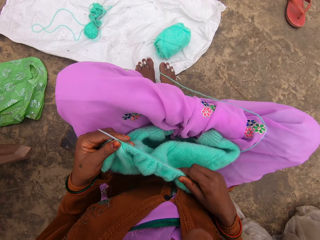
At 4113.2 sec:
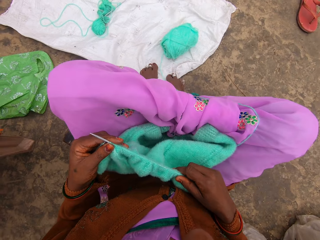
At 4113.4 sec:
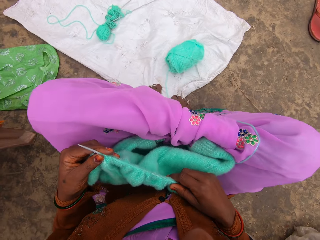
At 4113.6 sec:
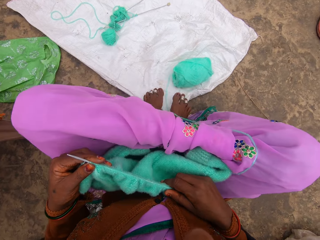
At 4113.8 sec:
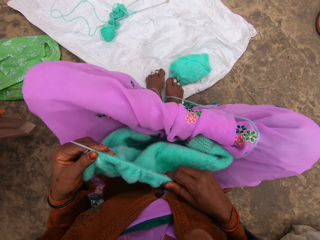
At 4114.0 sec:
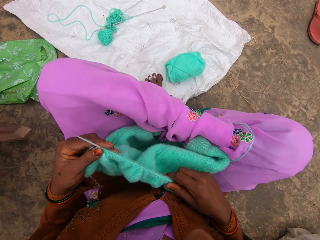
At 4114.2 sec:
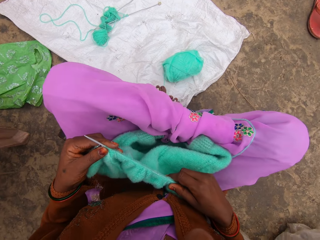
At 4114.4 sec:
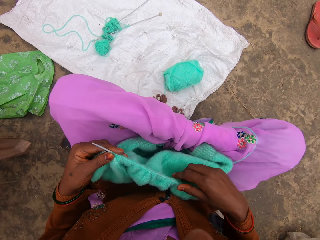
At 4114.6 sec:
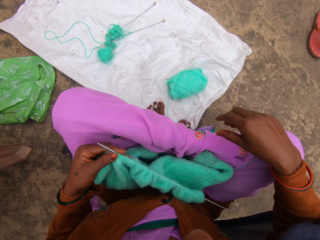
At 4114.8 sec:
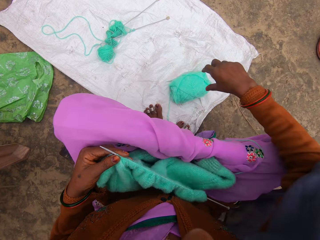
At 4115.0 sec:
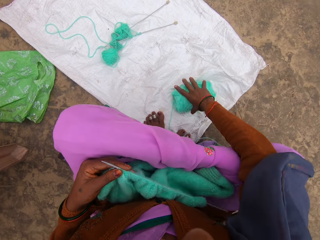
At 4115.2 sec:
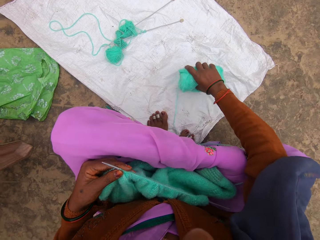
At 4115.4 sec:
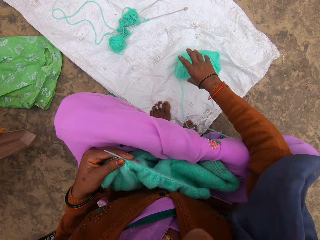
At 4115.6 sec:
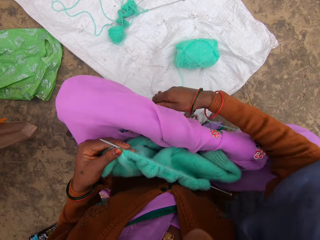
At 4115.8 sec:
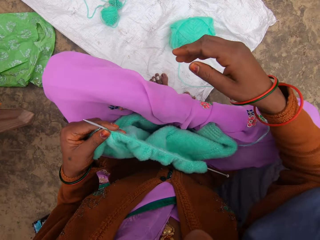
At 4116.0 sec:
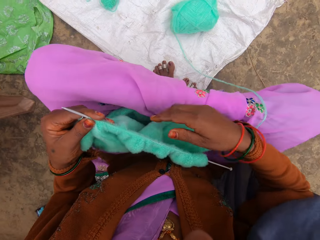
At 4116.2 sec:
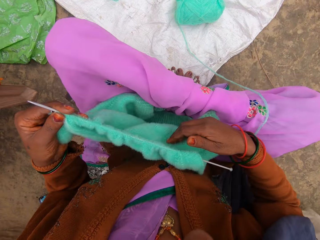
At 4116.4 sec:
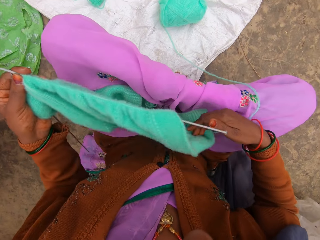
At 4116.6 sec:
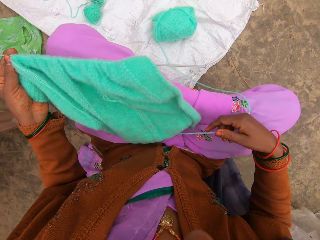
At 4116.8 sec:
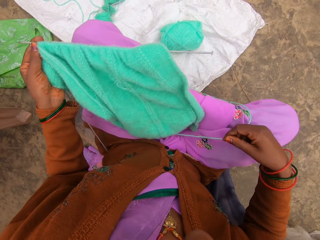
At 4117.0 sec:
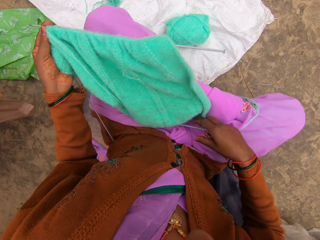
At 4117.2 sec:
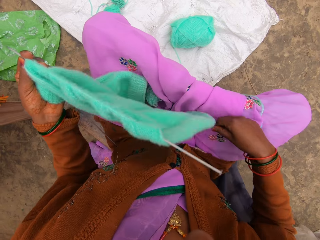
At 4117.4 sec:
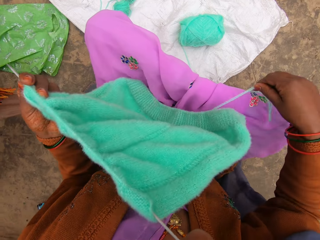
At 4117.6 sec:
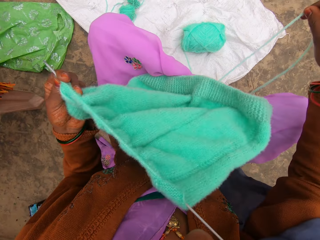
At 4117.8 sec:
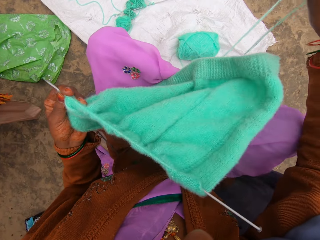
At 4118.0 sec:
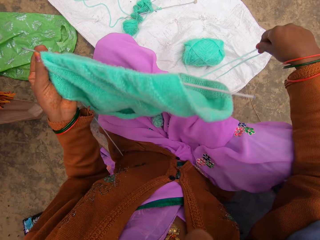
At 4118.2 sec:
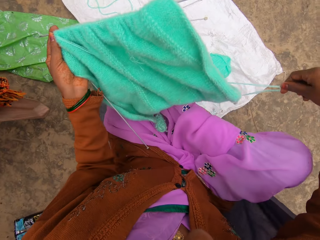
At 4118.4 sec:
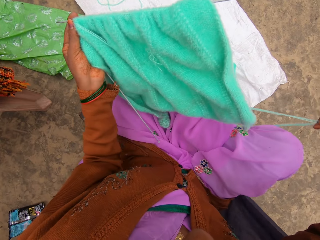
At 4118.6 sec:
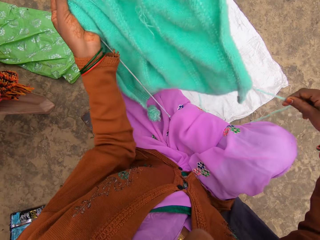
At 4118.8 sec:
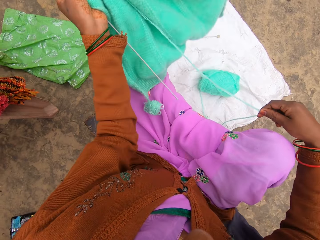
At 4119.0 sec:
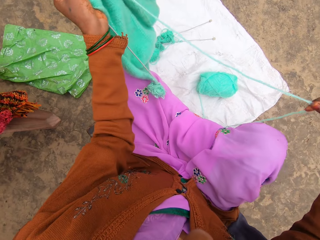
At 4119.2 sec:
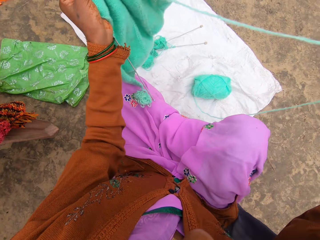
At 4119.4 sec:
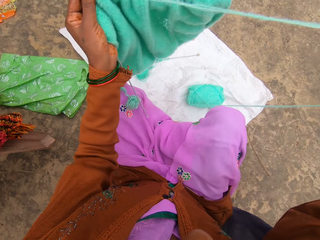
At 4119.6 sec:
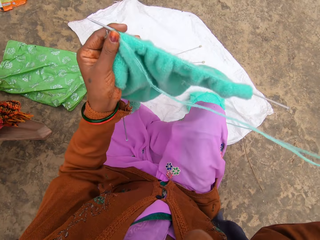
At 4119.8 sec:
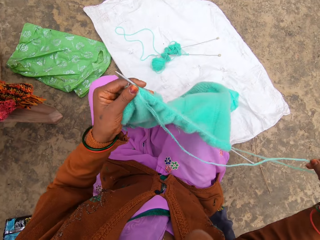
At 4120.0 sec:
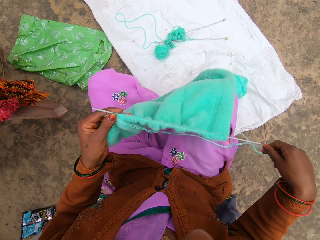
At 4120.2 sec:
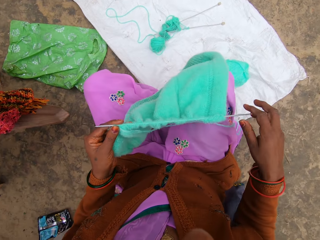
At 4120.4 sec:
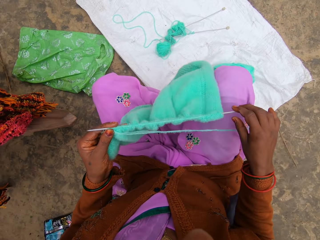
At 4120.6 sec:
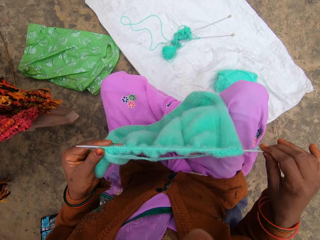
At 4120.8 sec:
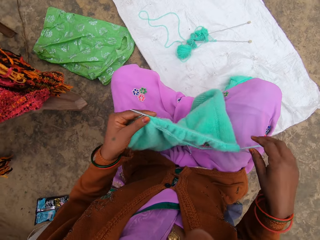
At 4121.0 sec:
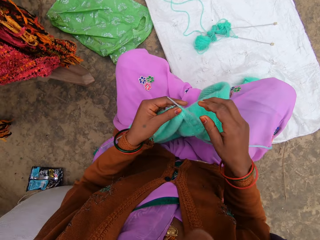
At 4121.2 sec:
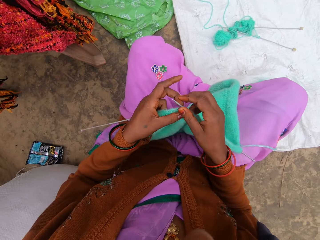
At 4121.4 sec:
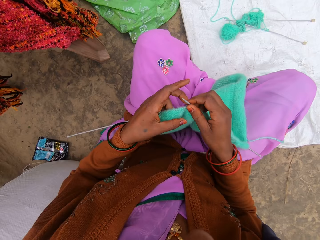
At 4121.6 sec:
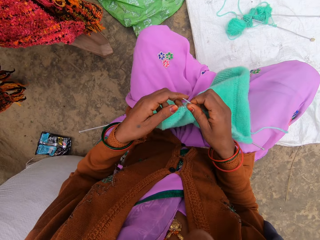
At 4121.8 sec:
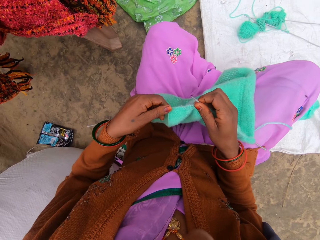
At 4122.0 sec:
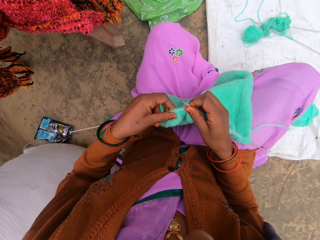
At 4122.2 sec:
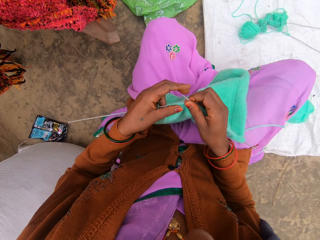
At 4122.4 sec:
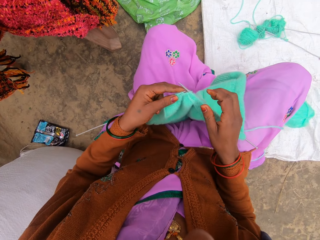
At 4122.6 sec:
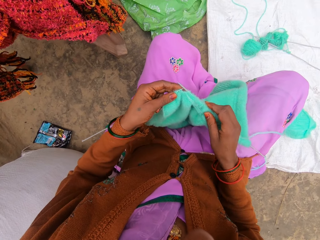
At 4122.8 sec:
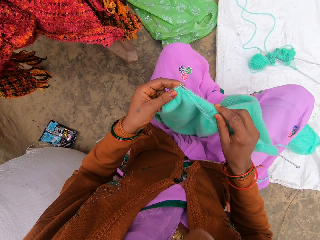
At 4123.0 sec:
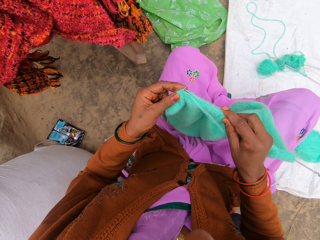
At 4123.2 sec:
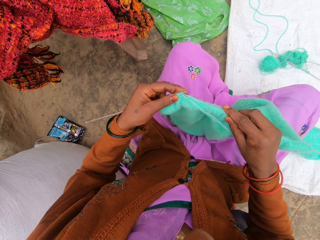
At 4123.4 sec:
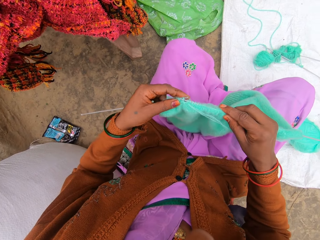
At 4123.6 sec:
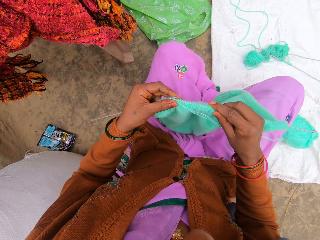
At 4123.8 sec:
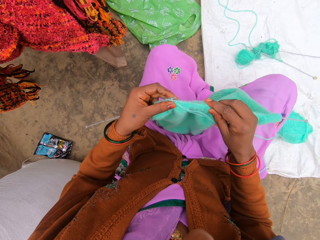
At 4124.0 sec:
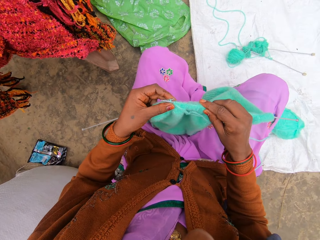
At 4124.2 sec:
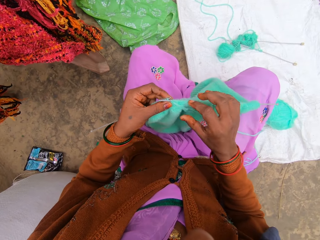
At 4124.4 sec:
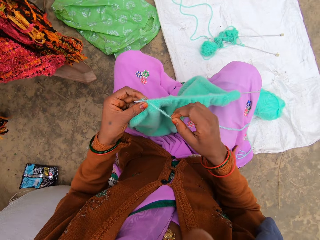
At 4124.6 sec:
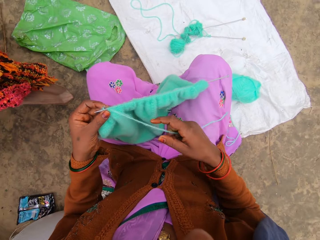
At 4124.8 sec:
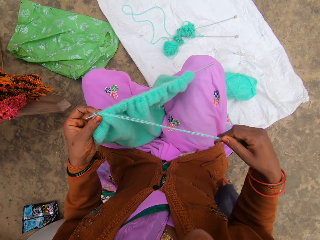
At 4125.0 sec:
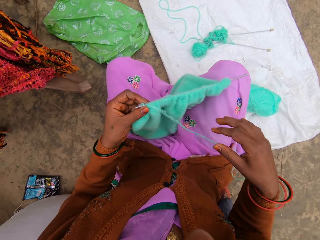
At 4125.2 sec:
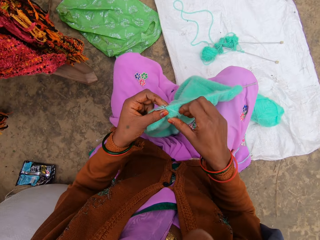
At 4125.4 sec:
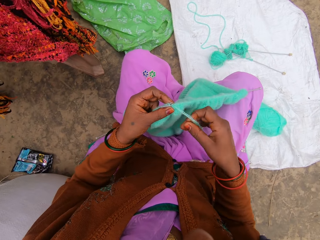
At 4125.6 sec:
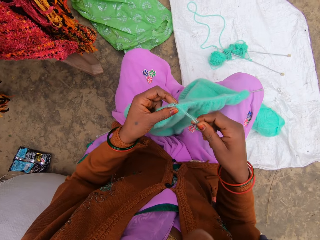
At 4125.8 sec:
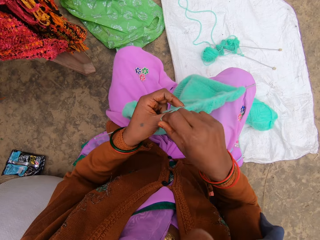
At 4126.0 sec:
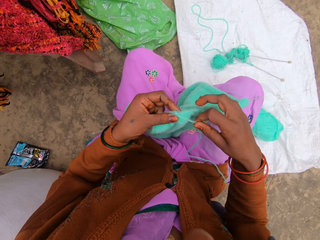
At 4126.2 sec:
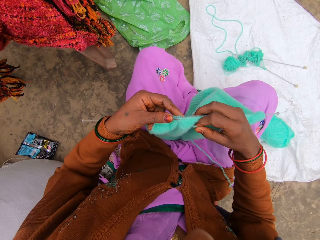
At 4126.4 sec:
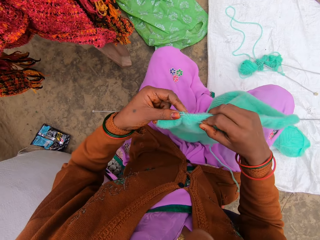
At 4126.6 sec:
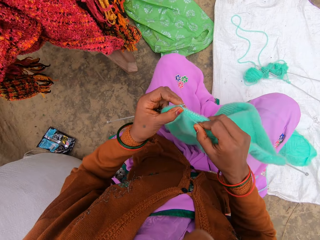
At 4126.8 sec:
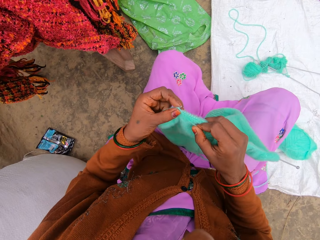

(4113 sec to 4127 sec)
The camera wearer moves the thread ball. They move the sack with legs. They stretch the thread.

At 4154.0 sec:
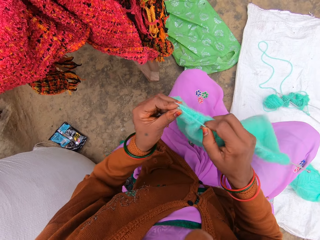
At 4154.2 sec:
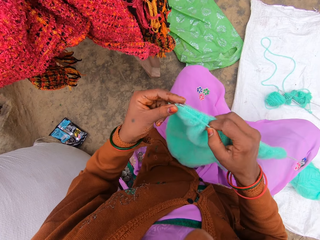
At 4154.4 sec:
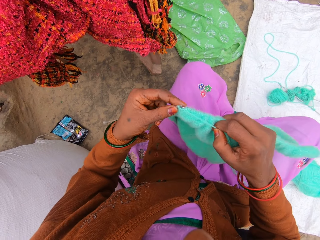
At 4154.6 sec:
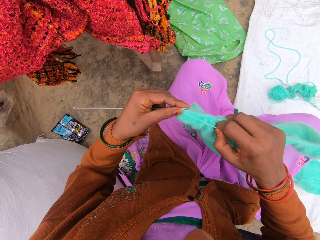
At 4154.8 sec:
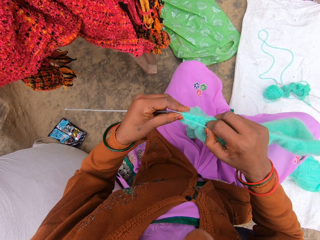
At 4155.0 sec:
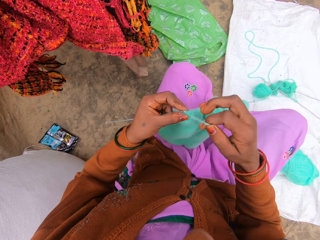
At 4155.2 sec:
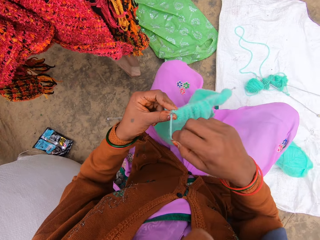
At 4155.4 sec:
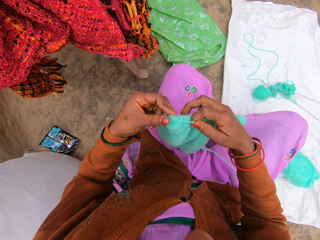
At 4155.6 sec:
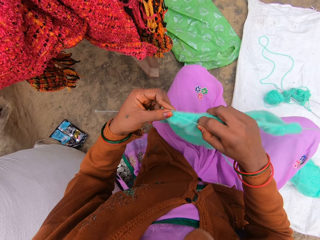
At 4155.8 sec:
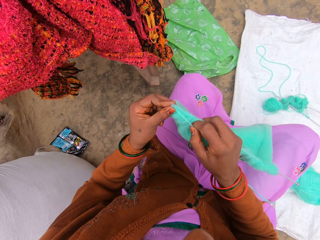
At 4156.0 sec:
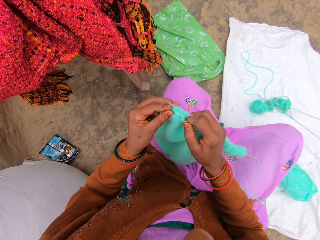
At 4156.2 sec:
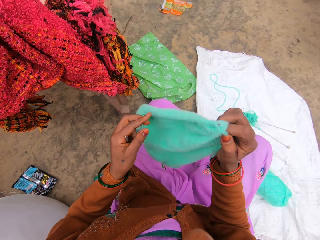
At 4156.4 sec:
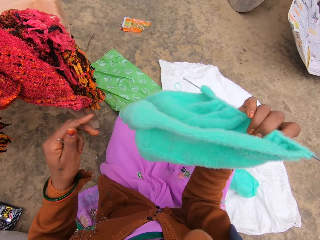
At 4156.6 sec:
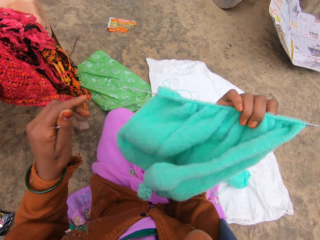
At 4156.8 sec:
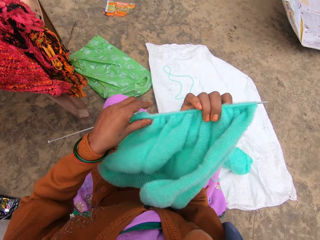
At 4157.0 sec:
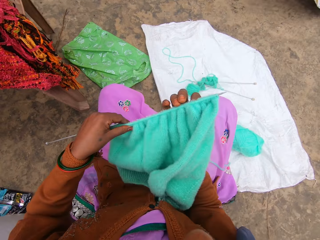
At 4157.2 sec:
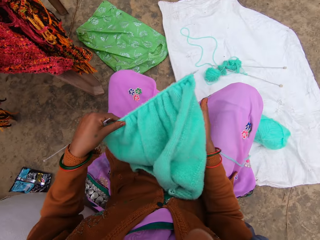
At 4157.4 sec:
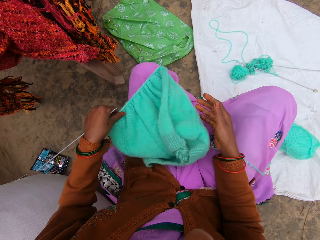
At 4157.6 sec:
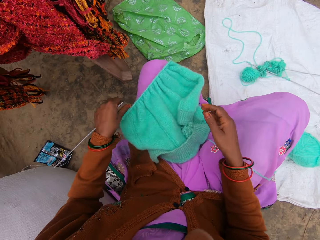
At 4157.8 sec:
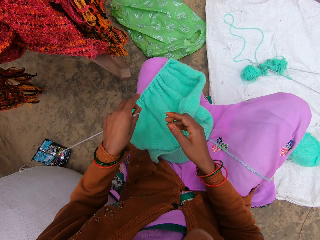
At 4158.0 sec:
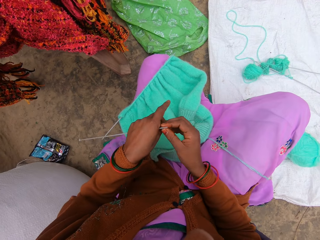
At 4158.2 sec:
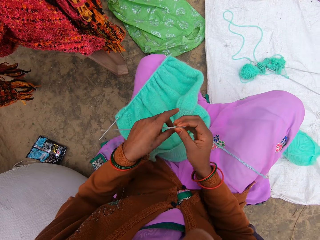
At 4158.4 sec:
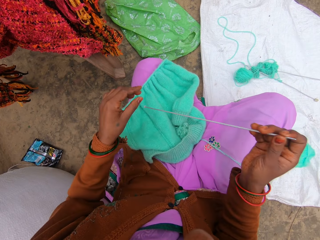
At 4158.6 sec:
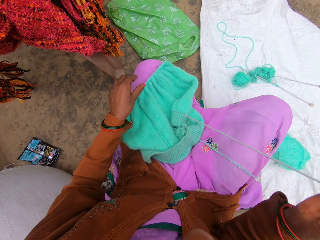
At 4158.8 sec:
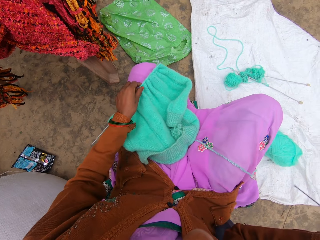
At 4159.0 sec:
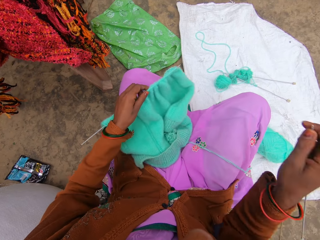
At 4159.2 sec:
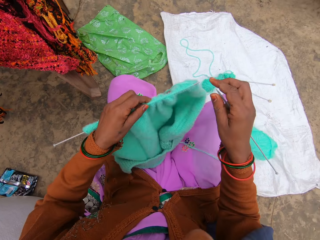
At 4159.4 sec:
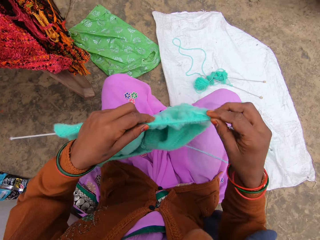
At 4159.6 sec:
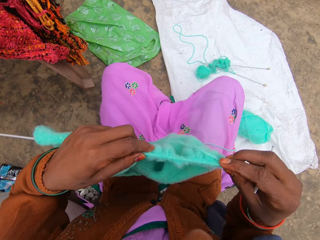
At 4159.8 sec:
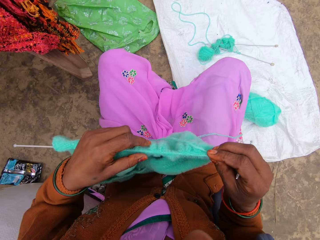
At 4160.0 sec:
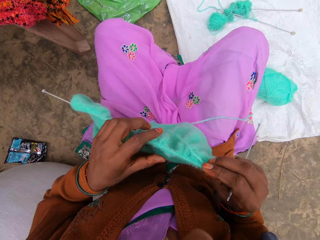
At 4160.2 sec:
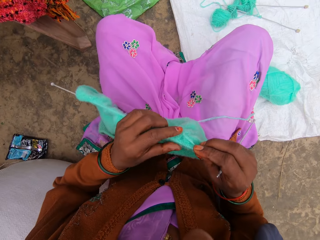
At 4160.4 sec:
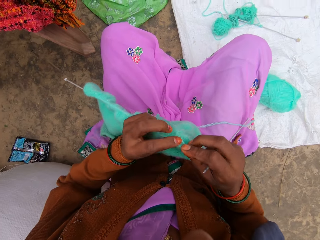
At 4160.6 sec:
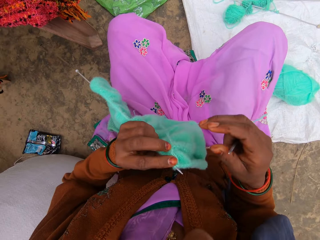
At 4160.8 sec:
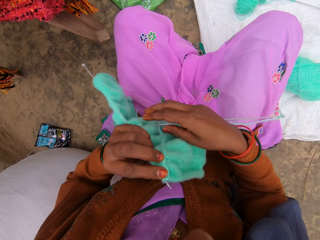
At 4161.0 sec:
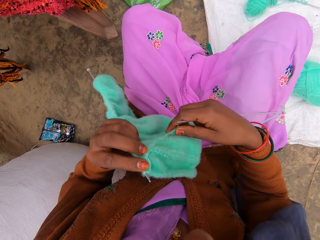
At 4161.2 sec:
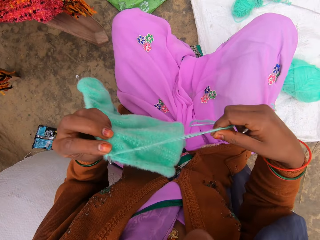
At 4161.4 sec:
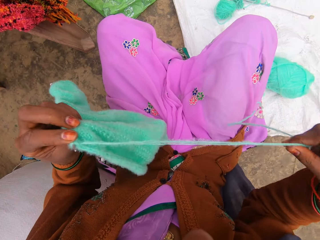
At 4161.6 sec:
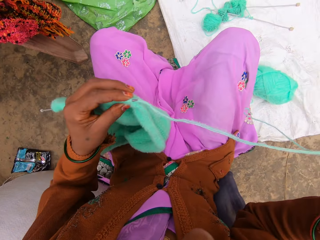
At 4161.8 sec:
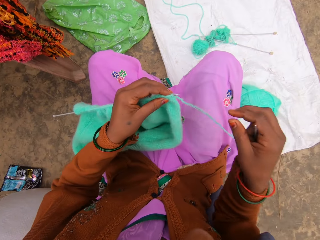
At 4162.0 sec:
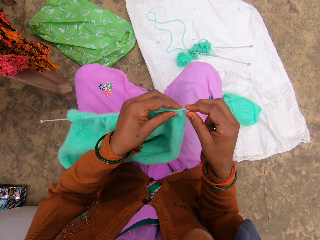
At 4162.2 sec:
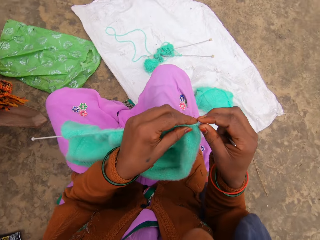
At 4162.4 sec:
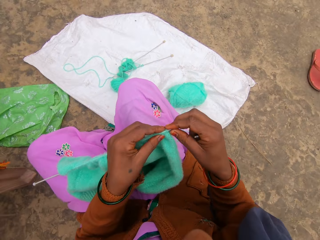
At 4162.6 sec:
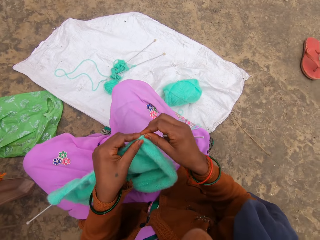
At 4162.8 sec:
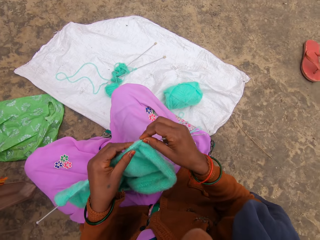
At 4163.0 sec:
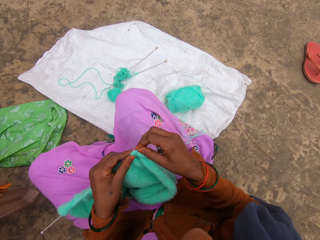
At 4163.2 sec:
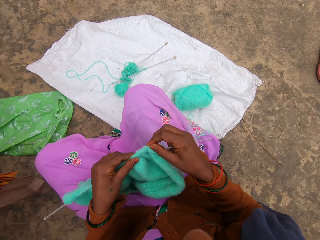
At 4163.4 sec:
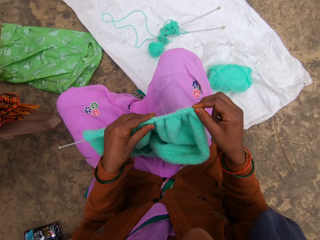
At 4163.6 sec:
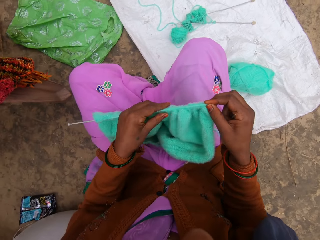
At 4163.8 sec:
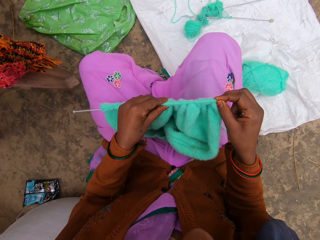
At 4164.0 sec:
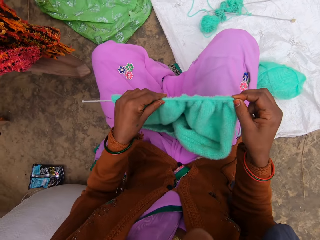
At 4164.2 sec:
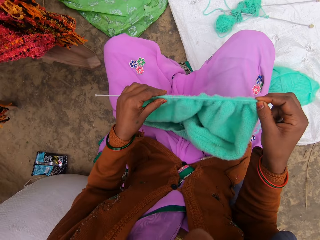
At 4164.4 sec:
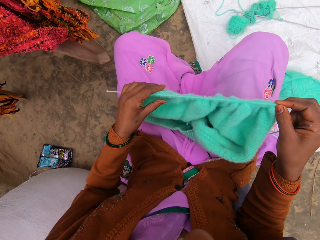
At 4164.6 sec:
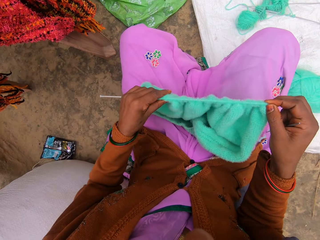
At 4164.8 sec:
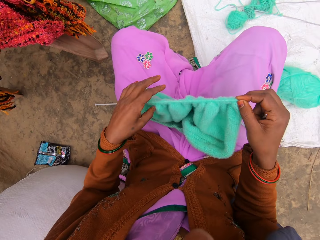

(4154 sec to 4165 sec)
The camera wearer crochets the fabric with needle hooks. They change the position of the fabric. They take the needle hook from the left hand. They stretch the thread.
